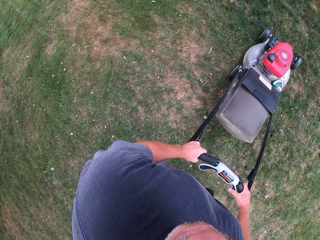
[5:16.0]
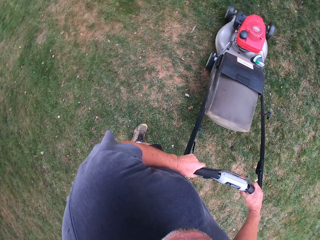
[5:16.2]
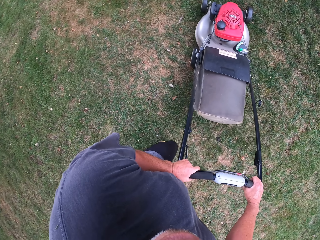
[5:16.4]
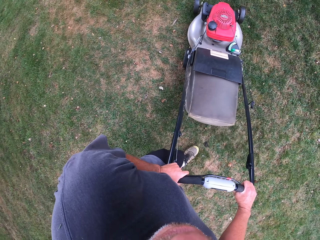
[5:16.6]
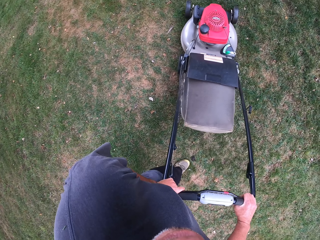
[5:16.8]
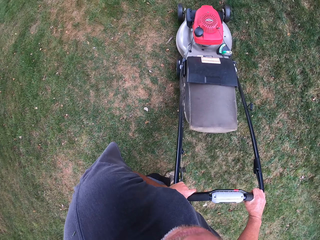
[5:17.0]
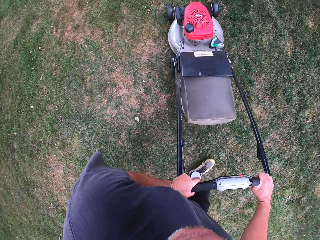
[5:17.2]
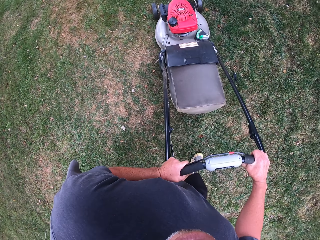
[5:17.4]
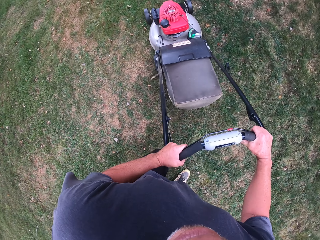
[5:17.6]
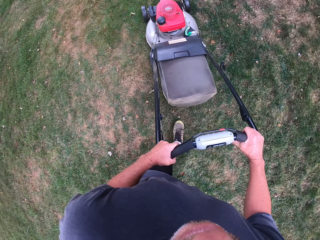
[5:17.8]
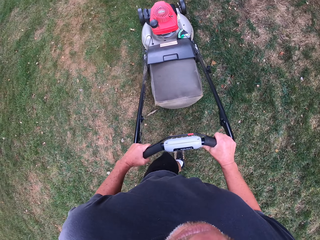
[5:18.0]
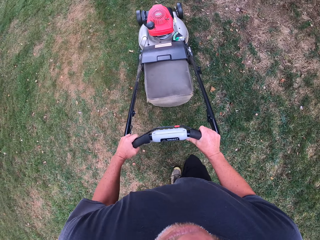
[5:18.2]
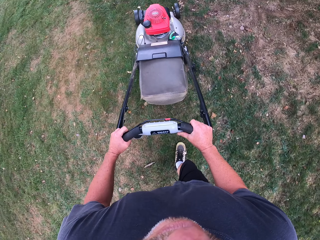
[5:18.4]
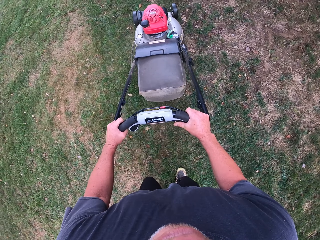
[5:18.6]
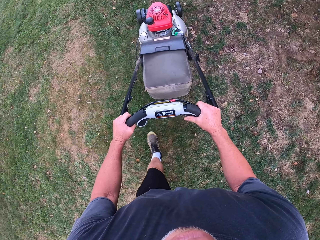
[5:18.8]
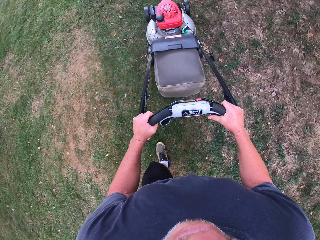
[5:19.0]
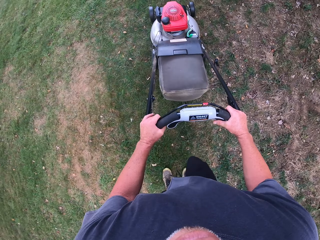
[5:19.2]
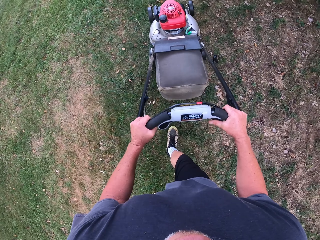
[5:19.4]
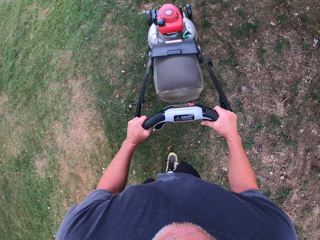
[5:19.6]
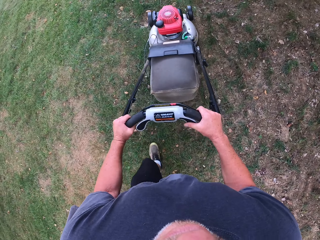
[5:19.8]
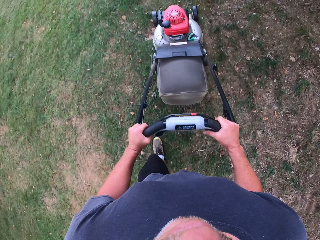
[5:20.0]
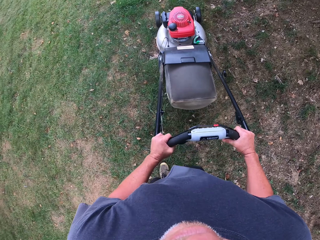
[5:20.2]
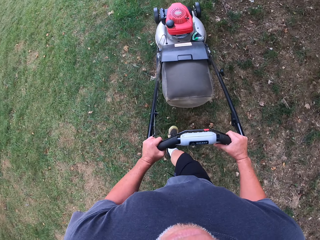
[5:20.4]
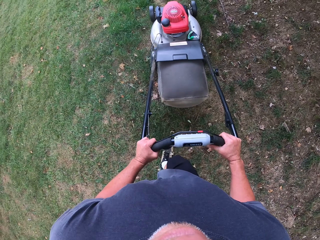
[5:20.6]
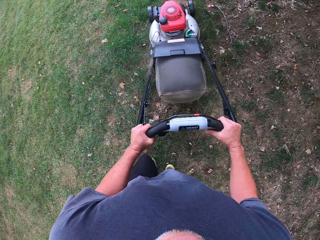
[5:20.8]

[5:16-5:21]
The camera wearer reverses a lawn mower. They cut grass with the lawn mower.

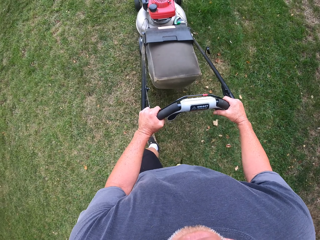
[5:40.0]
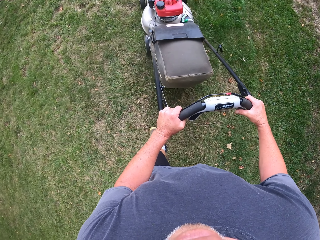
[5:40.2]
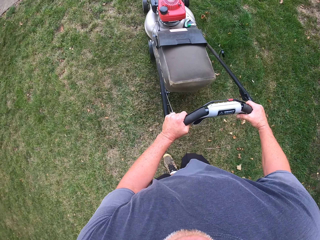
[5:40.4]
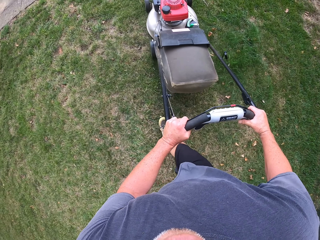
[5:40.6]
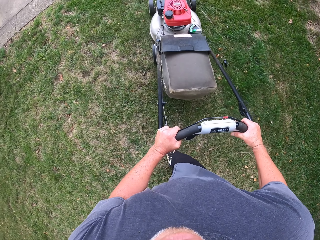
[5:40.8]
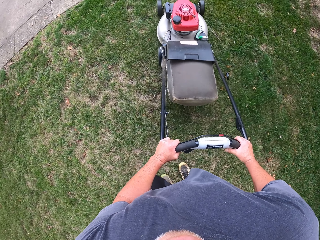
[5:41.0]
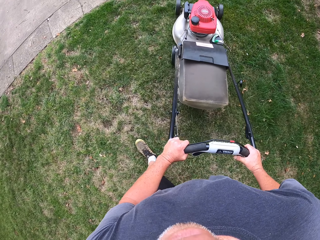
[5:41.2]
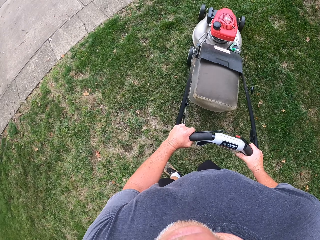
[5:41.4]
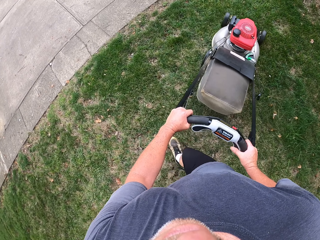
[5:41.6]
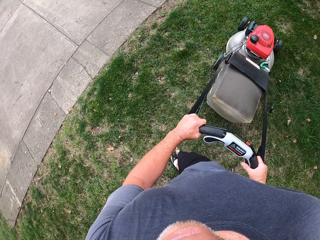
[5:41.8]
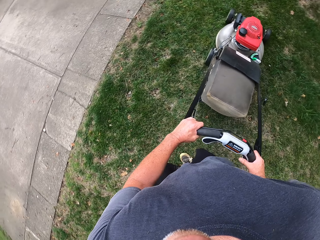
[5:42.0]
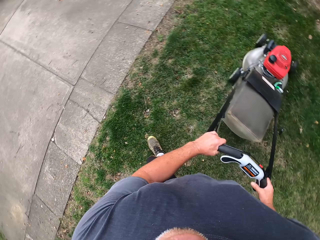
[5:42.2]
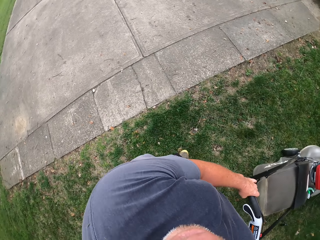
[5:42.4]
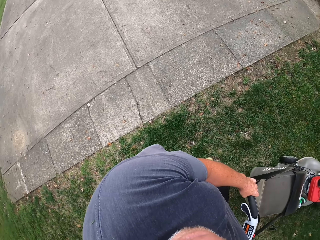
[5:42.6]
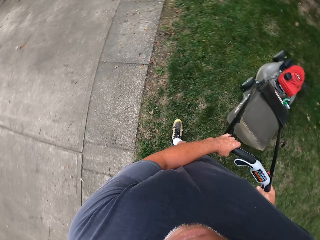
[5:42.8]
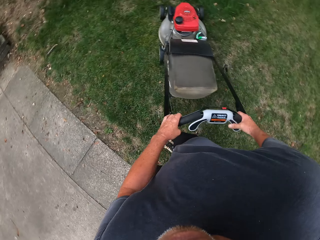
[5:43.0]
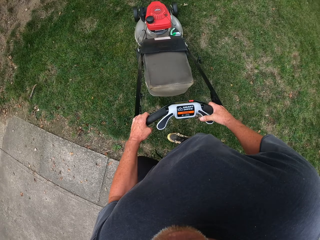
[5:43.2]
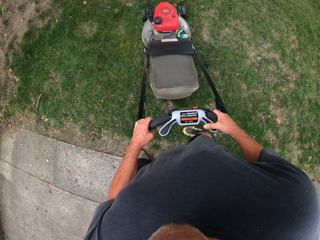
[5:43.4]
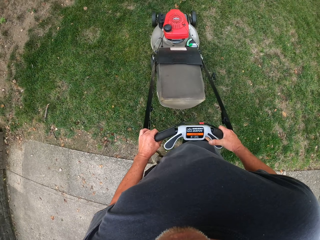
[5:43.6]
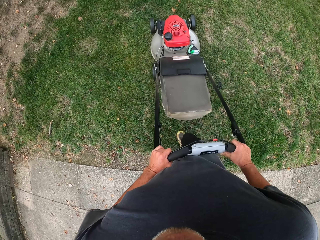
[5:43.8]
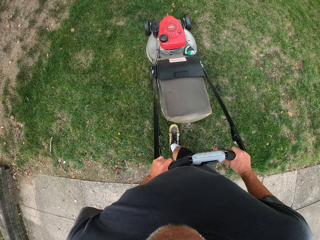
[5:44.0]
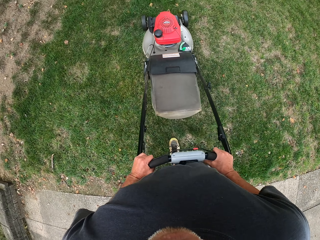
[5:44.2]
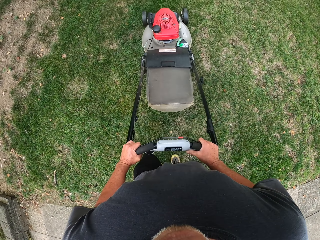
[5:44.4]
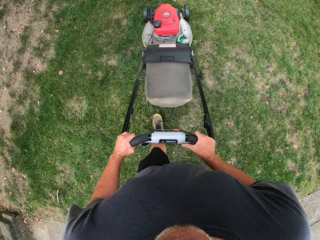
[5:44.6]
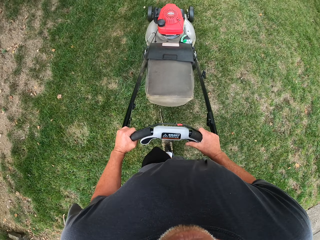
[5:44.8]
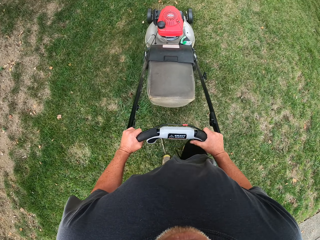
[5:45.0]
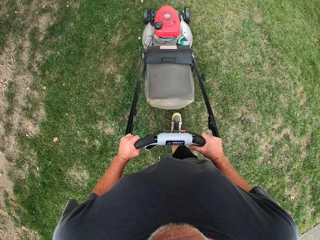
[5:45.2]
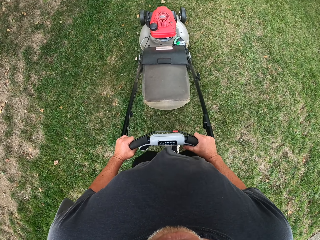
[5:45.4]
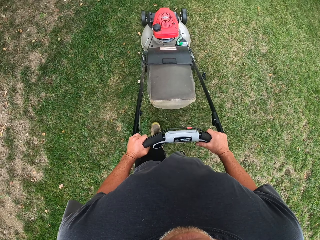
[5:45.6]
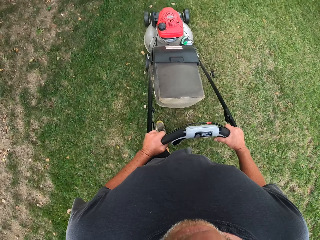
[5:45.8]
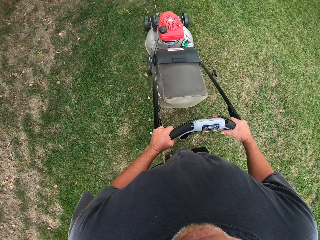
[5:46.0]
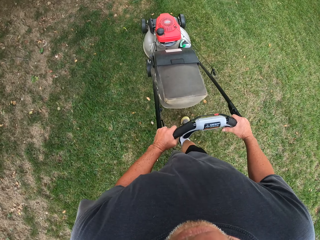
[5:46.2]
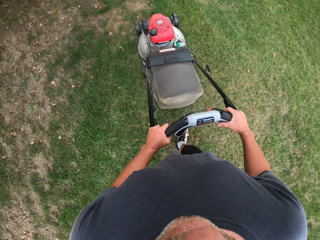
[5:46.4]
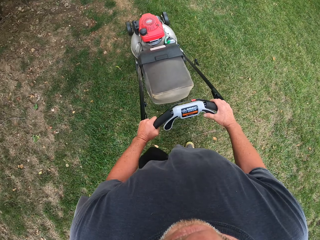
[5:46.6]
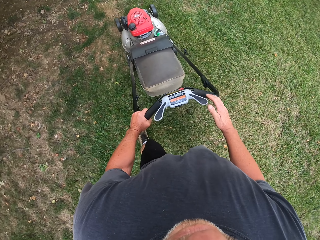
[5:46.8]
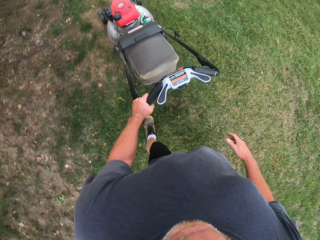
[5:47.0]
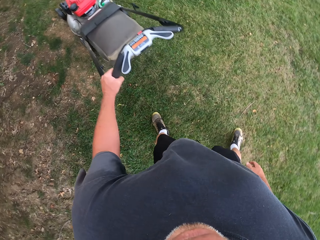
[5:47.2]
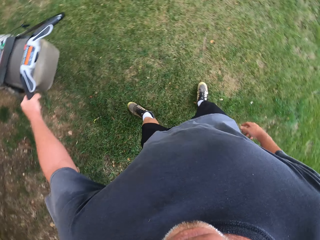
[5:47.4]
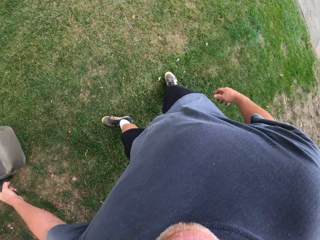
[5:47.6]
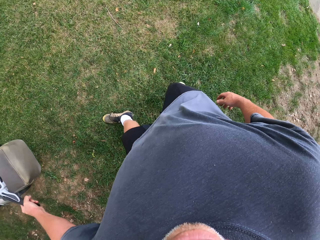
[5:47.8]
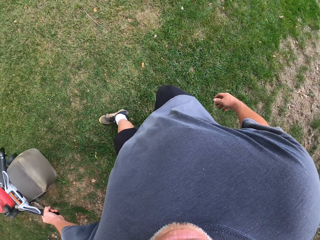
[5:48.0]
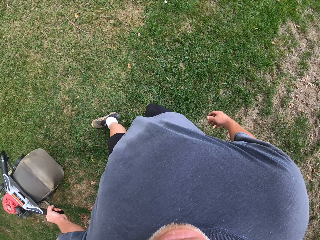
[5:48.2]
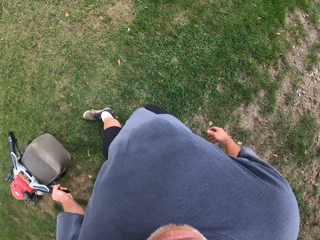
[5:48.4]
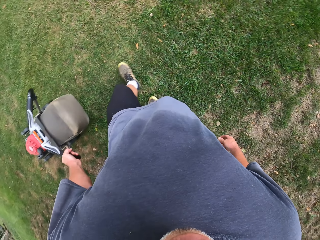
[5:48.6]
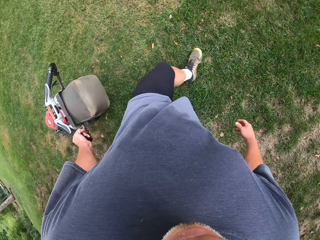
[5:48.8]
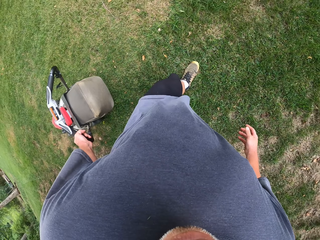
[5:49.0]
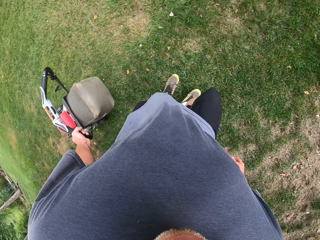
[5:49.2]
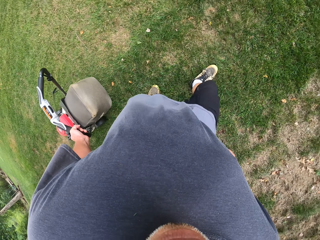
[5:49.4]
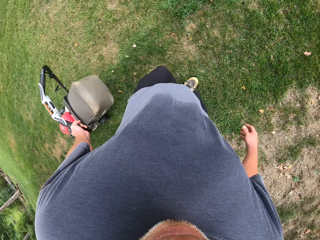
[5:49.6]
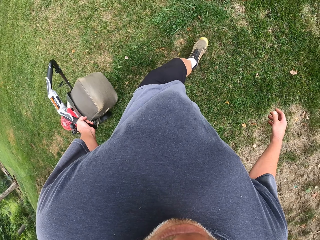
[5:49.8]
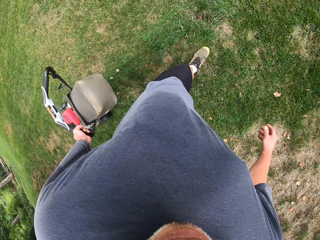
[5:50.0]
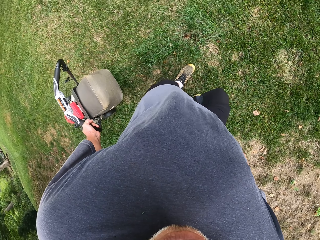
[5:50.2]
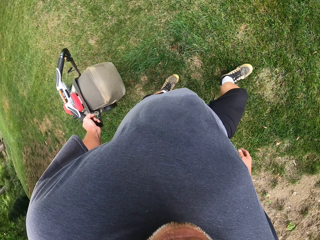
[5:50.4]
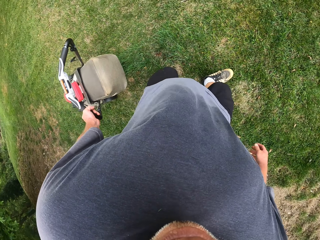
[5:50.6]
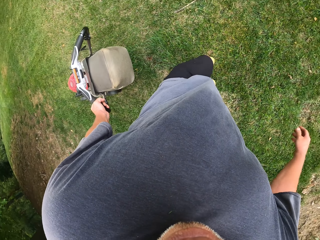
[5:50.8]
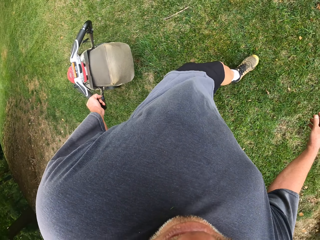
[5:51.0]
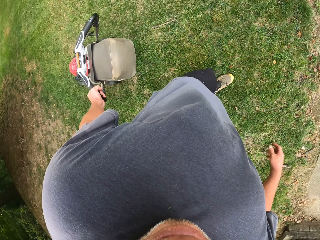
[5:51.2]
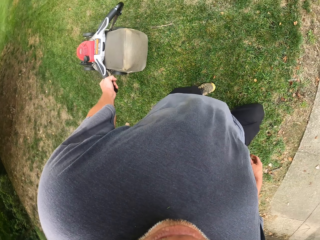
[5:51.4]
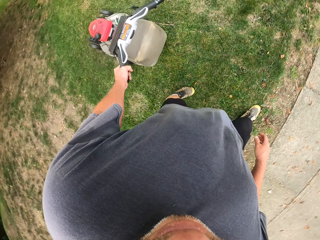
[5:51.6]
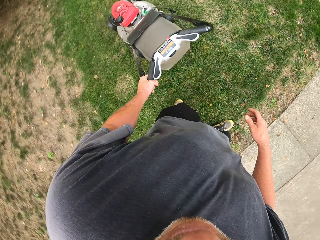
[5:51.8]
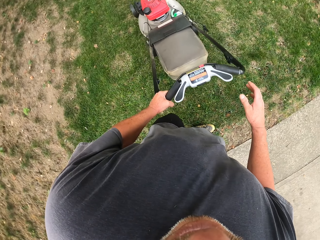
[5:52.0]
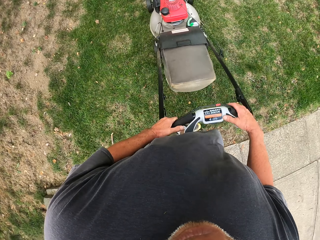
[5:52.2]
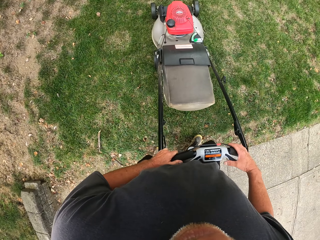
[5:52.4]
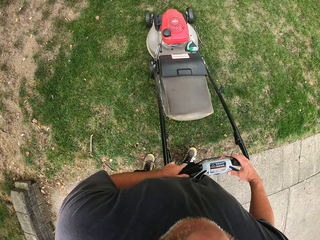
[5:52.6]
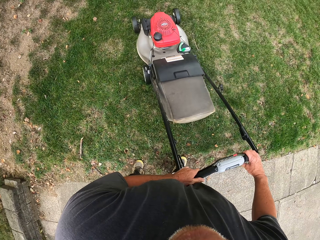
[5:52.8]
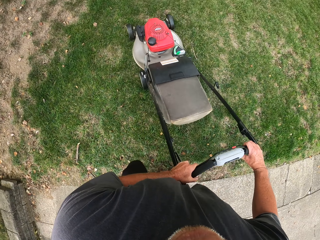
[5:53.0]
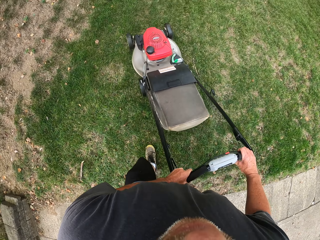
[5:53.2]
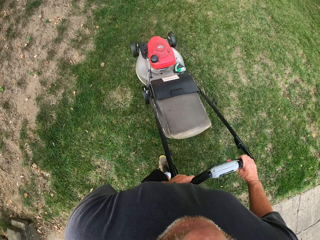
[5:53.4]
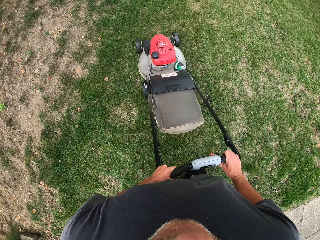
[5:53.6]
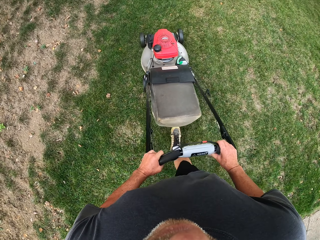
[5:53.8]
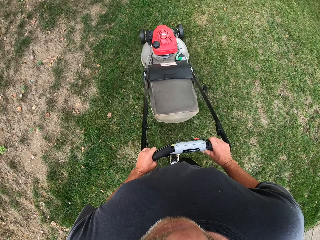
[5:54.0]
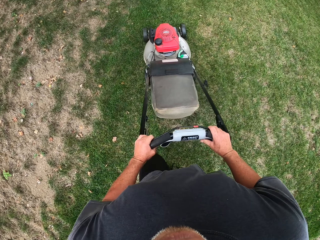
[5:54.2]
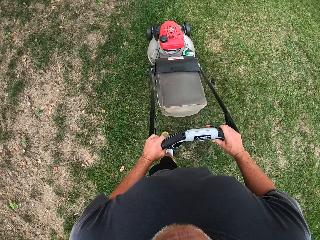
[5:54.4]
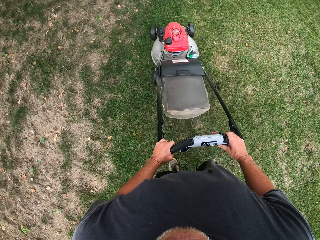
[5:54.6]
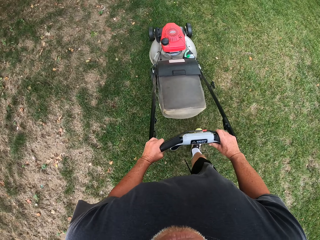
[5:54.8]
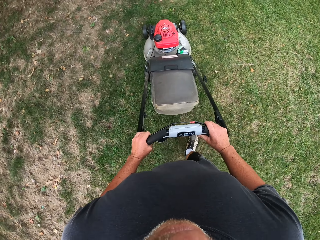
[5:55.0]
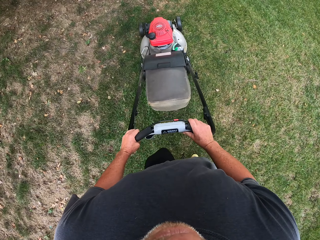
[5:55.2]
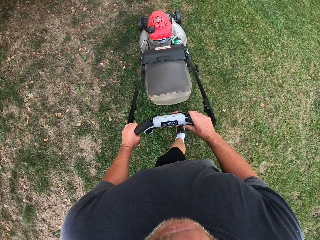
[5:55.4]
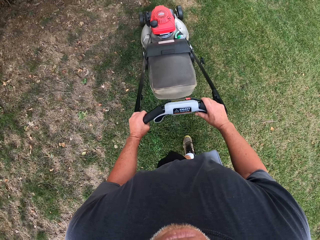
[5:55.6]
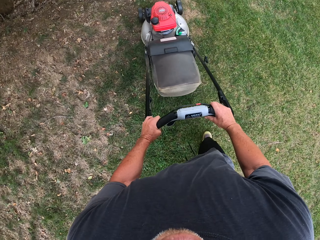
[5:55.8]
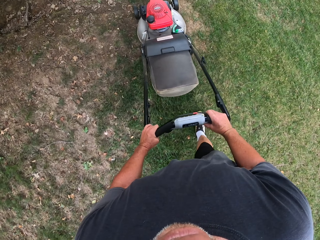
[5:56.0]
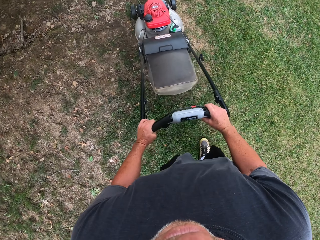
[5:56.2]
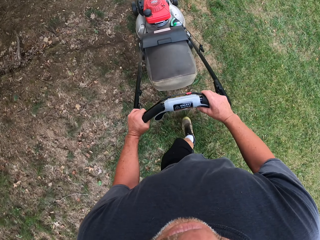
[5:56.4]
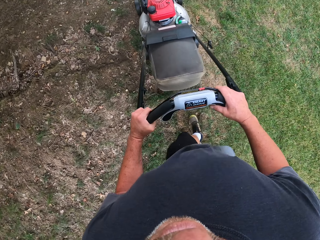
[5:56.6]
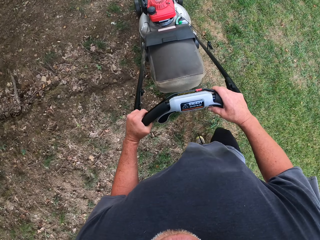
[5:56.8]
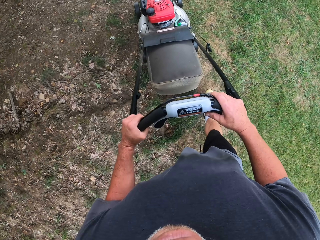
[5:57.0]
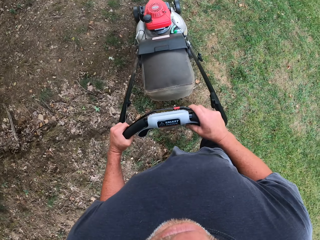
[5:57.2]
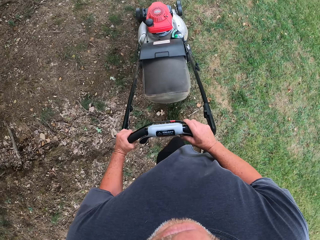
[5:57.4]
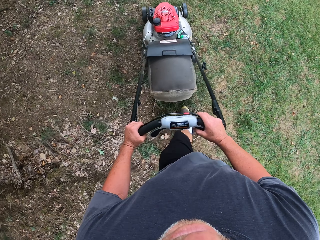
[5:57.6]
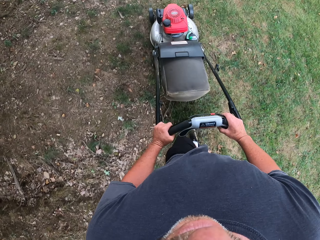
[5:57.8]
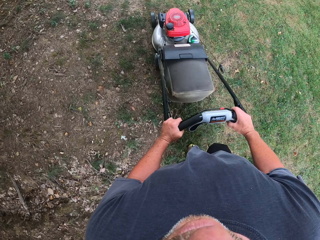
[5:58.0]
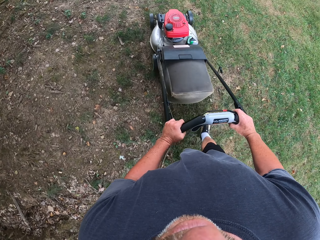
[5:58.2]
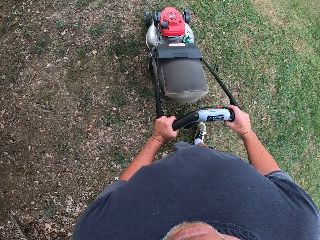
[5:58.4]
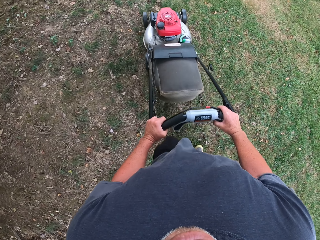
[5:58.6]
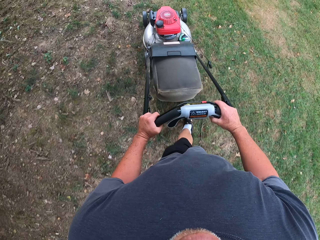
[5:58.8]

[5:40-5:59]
The camera wearer turns a lawnmower. They pull the lawnmower, and cut the grass with the lawnmower. They pull the lawnmower. They reverse the lawnmower. They cut the grass with the lawnmower.
